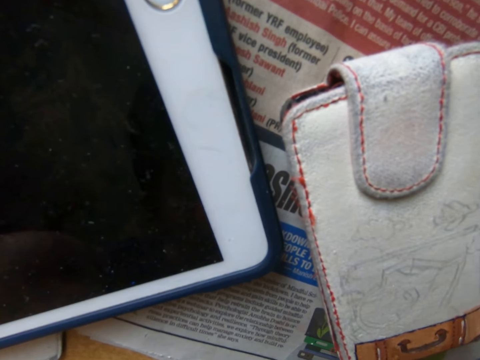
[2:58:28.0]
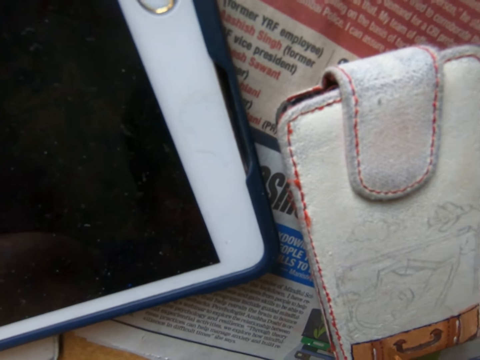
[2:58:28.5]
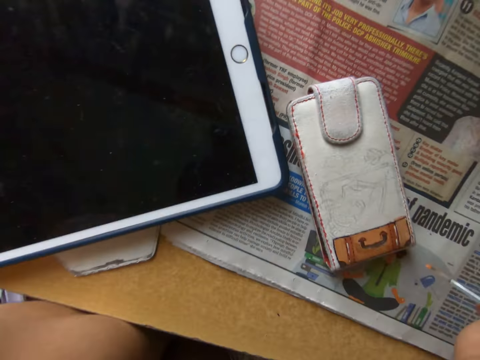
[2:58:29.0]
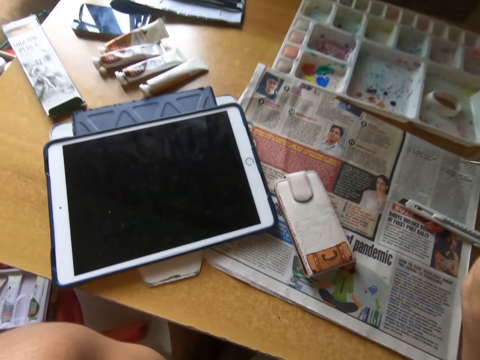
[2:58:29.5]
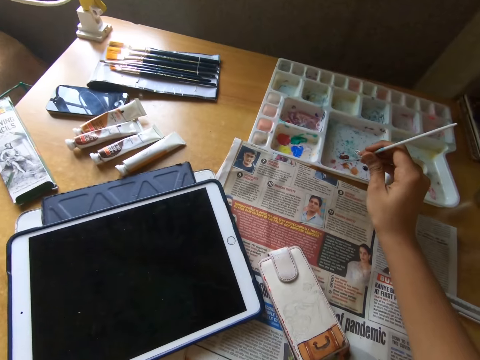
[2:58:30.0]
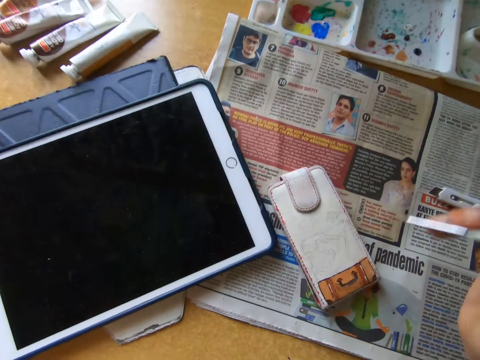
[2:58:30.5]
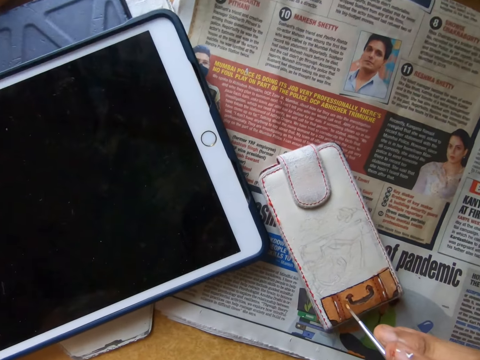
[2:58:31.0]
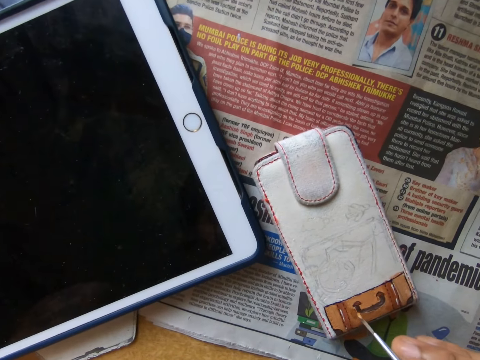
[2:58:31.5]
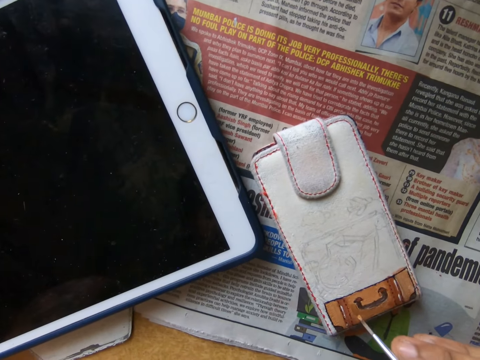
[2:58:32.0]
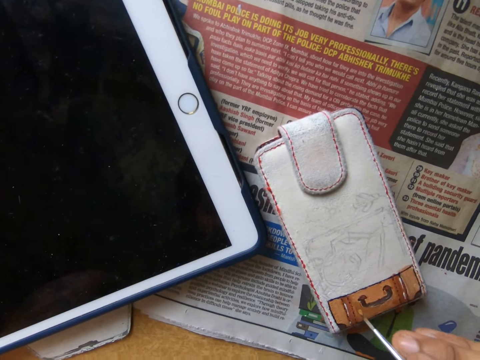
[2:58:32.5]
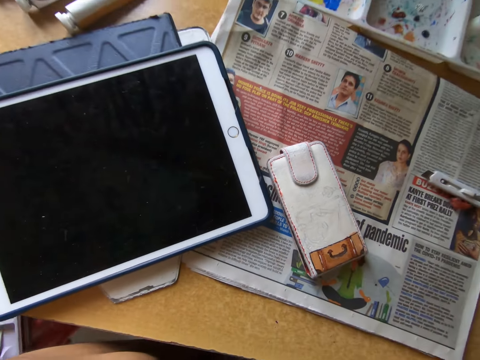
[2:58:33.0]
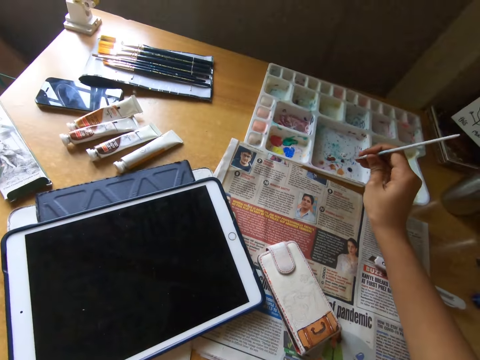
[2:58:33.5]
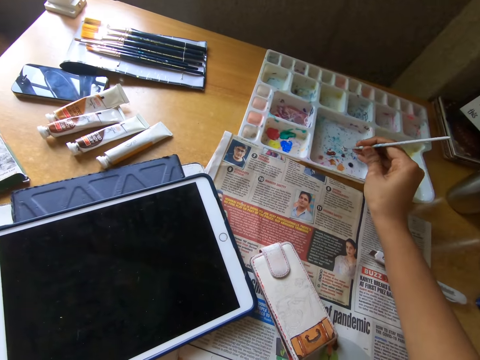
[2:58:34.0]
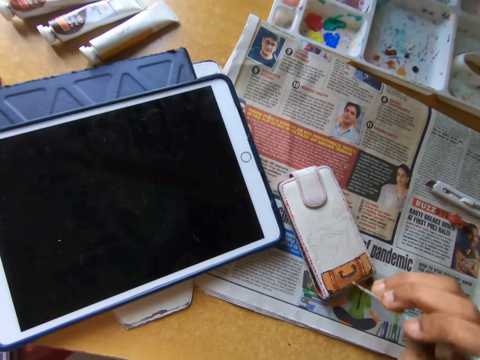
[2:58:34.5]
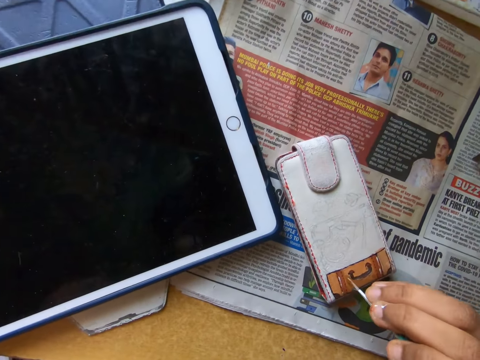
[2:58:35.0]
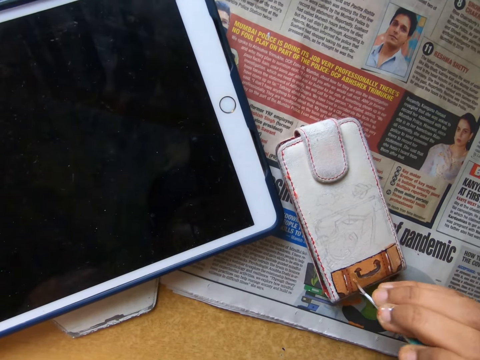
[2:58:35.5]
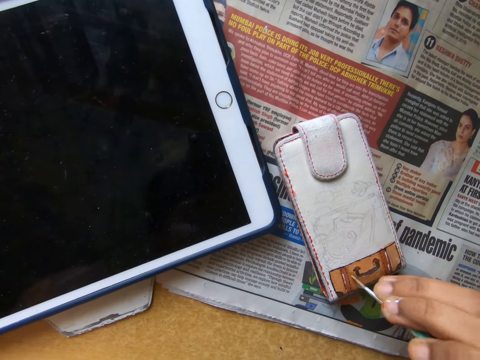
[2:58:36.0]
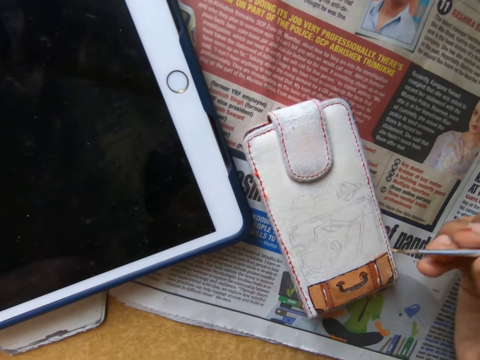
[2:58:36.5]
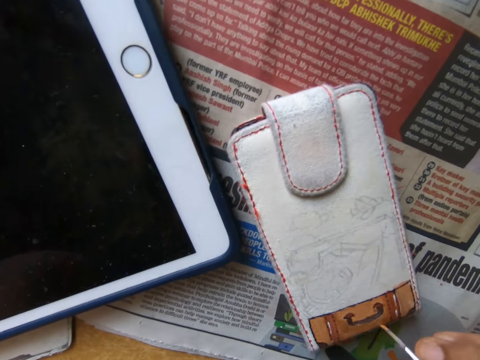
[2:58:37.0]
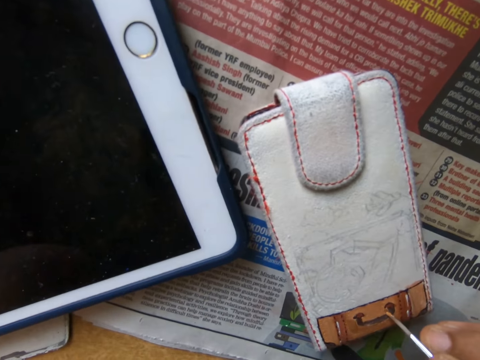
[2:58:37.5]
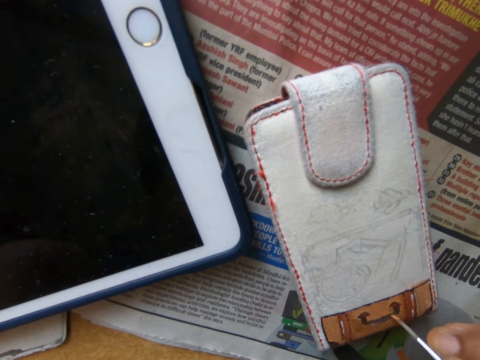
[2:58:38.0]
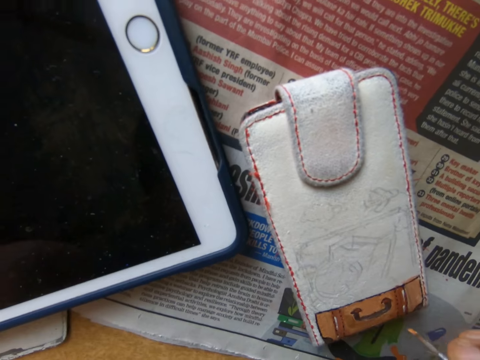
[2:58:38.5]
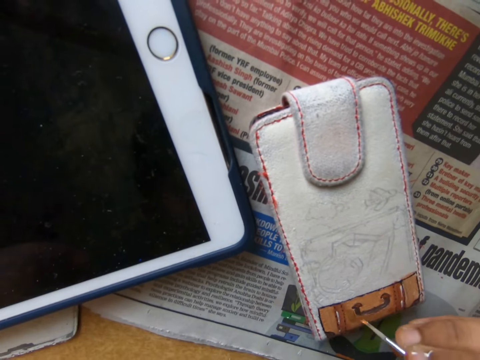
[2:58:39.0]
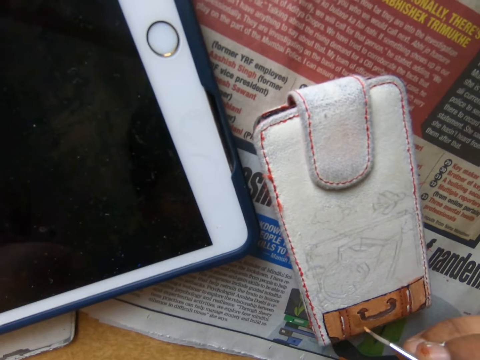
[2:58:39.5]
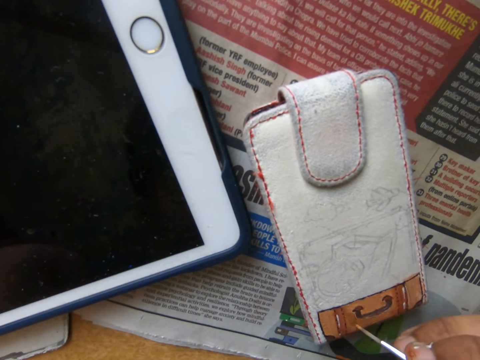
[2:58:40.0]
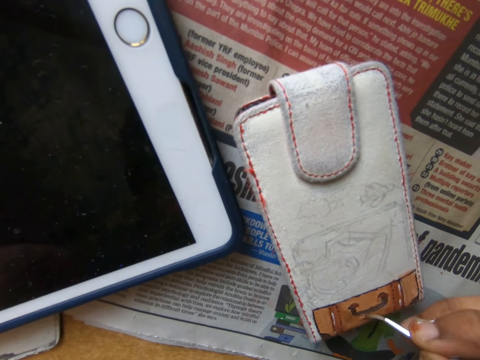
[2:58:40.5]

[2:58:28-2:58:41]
The camera wearer looks around a room. He takes paint from a paint palette with the paintbrush in his right hand. He paints the pouch on the table with the paintbrush in his right hand. He takes paint from the paint palette with the paintbrush in his right hand. He paints the pouch on the table with the paintbrush in his right hand.

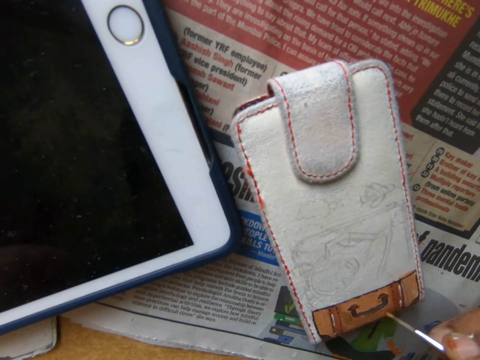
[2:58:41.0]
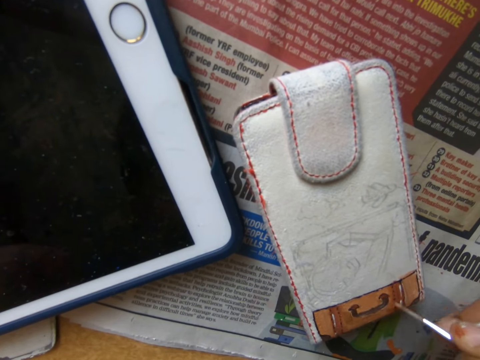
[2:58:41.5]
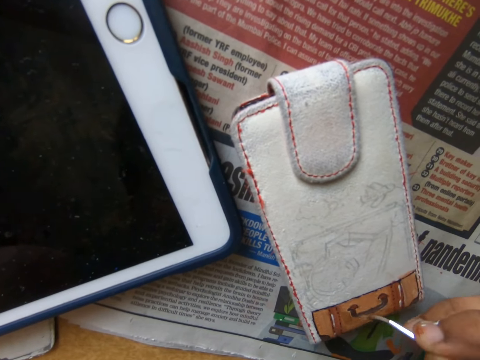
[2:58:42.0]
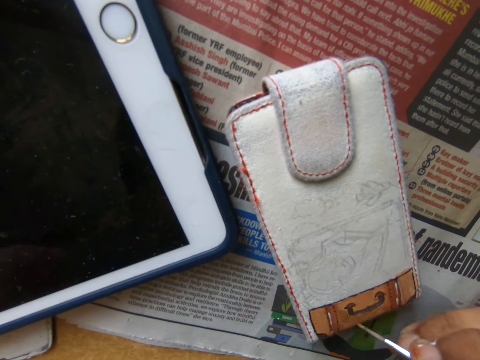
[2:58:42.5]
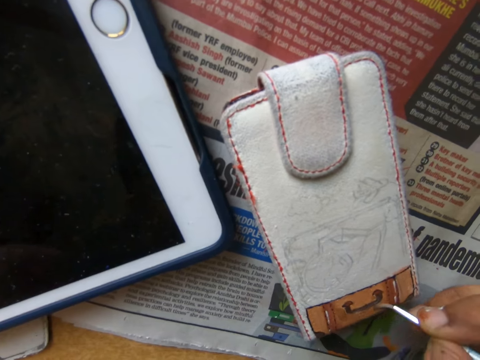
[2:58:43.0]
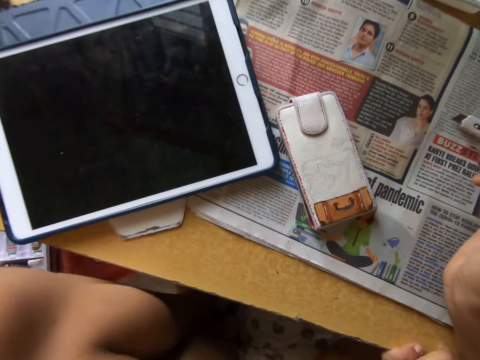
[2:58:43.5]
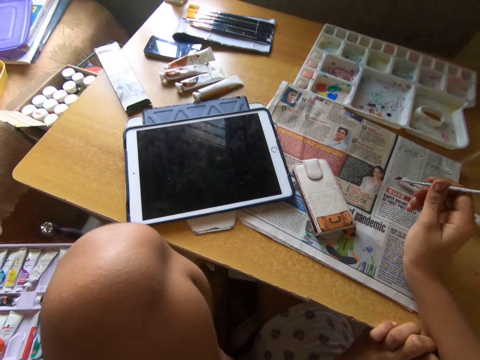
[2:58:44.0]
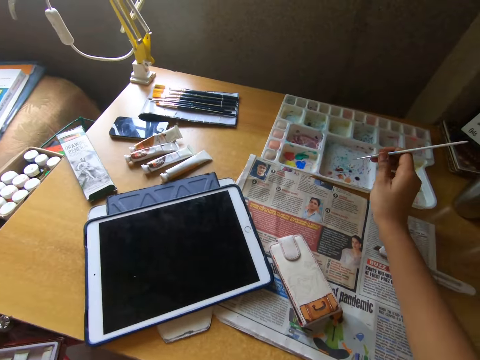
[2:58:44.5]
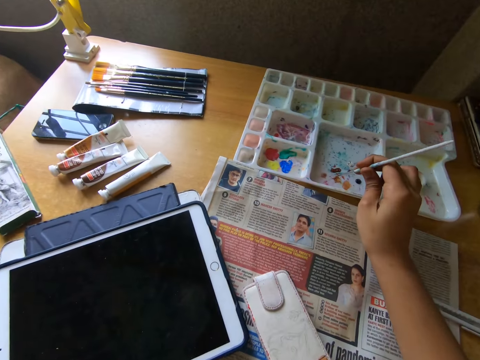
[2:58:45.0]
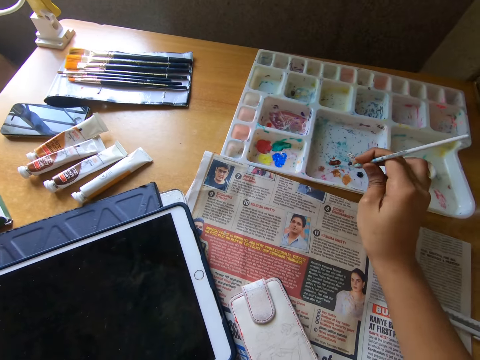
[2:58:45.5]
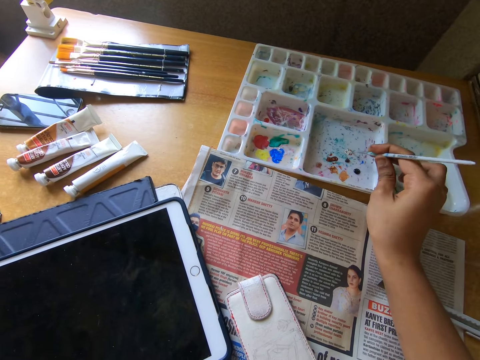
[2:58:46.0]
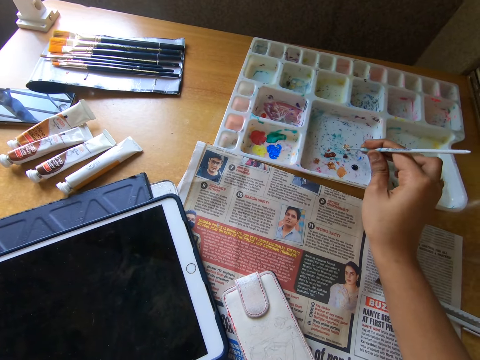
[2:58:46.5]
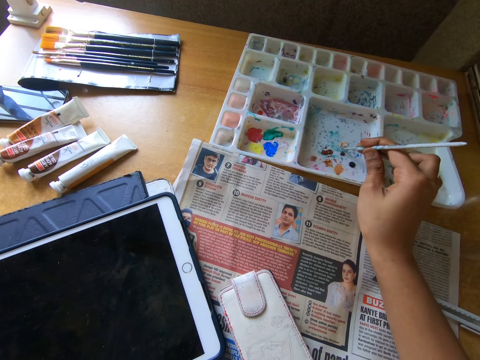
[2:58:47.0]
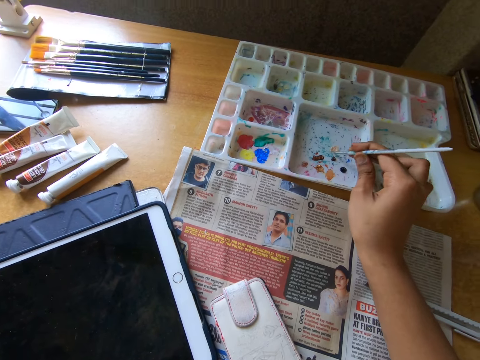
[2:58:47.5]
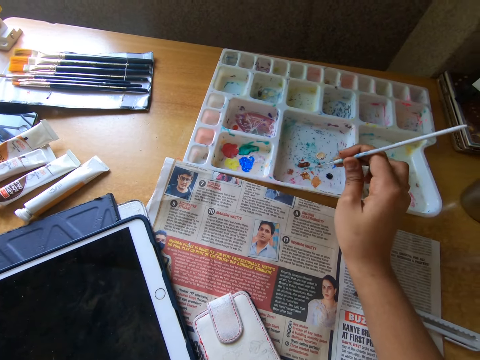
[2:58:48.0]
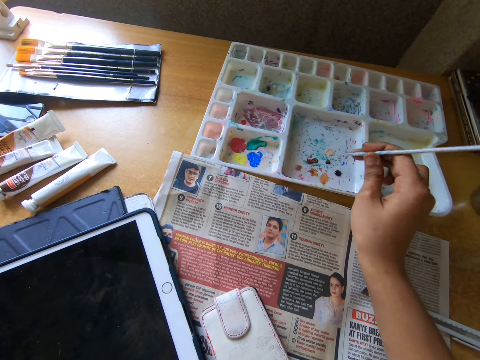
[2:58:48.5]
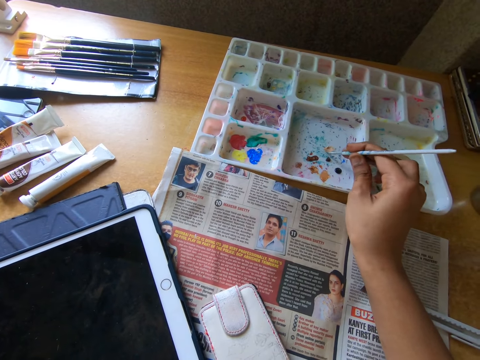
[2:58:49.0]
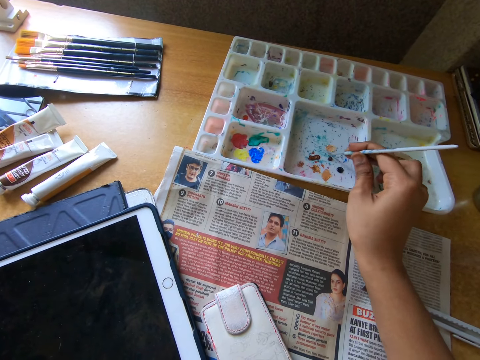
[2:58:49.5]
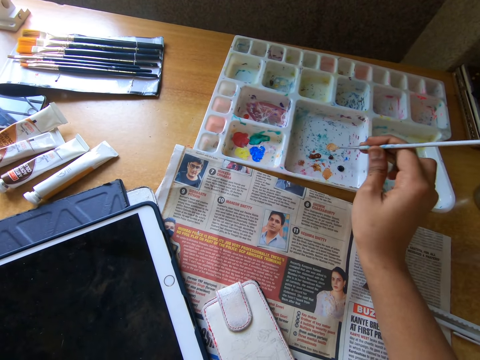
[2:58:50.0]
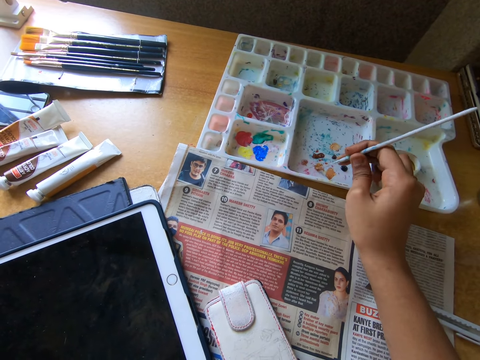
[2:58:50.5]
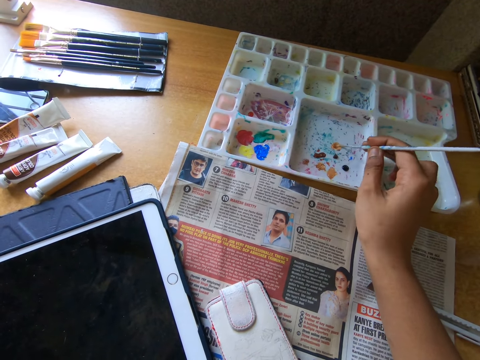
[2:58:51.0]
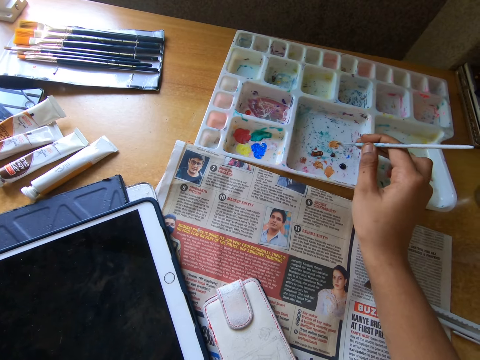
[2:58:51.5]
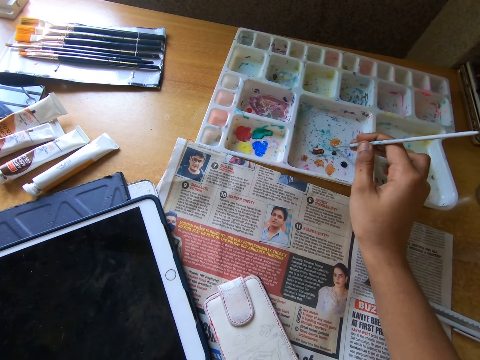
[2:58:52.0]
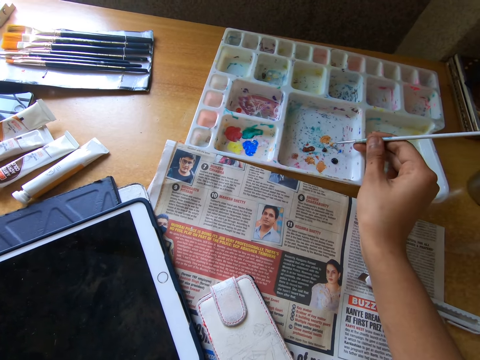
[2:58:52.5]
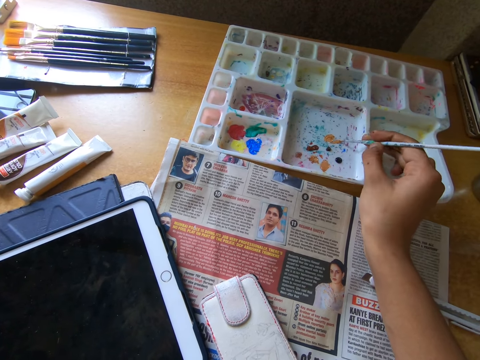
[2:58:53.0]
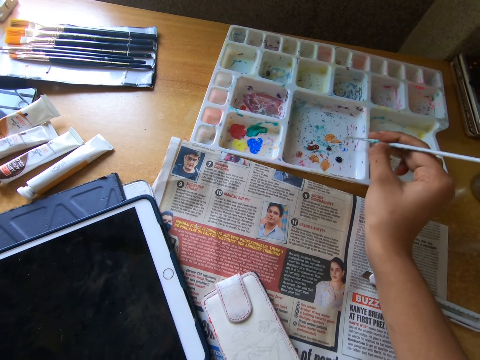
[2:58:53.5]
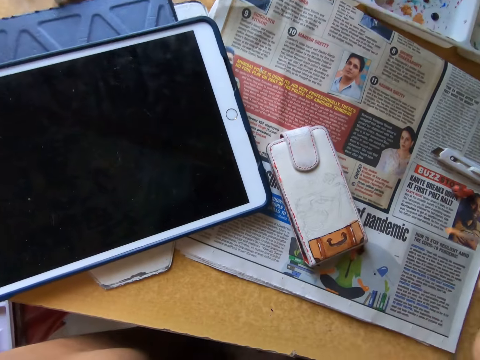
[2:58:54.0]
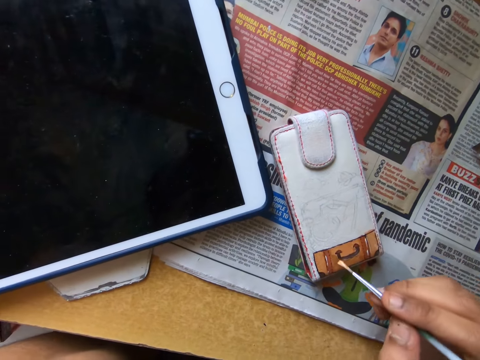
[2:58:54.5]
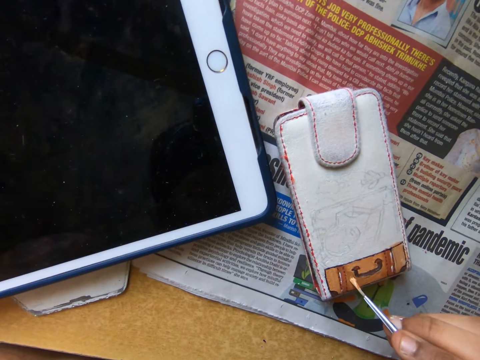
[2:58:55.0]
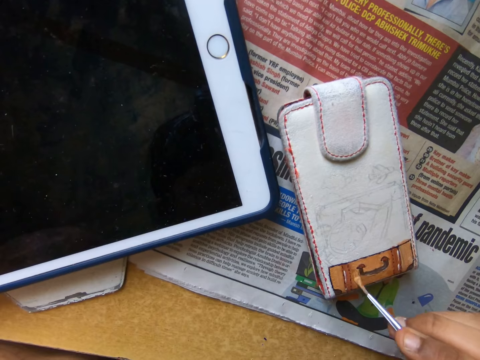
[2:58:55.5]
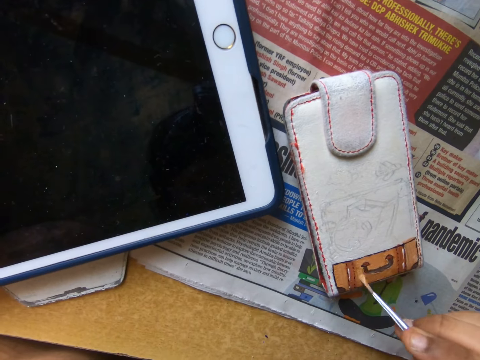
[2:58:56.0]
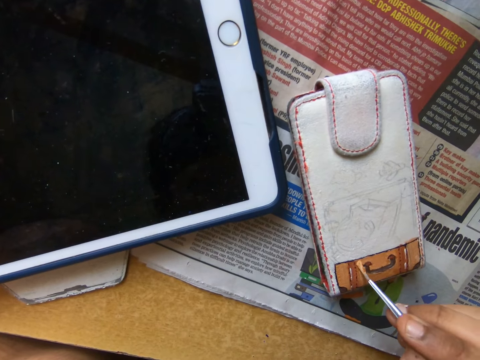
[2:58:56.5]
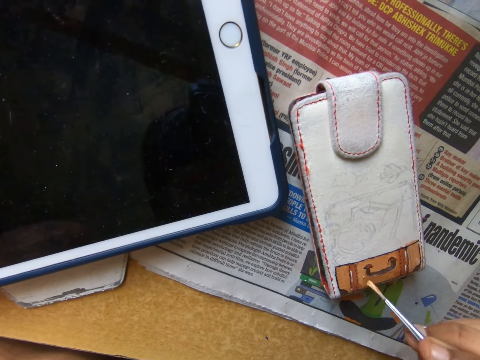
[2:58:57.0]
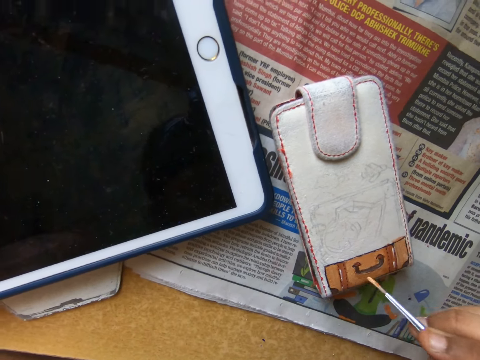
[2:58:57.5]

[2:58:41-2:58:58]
The camera wearer looks around a room. He takes paint from a paint palette with the paintbrush in his right hand. He smears paint on the paint palette with the paintbrush. He paints the pouch on the table with the paintbrush in his right hand.
